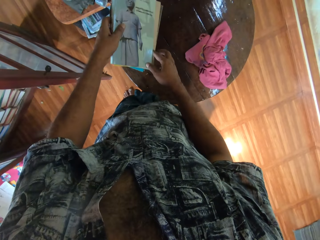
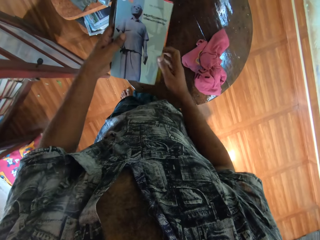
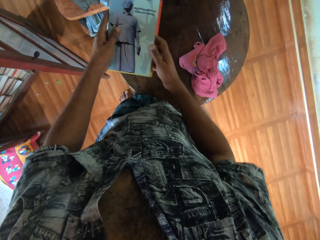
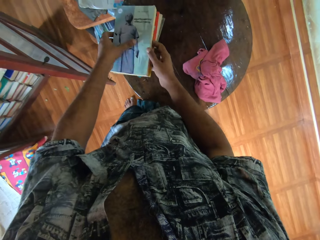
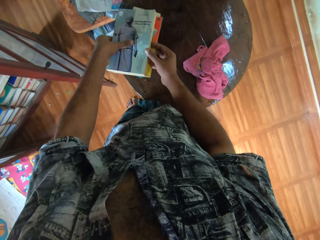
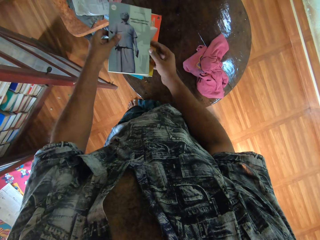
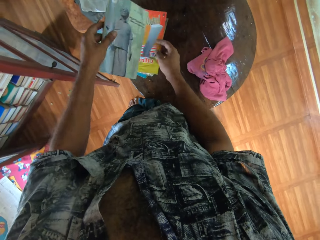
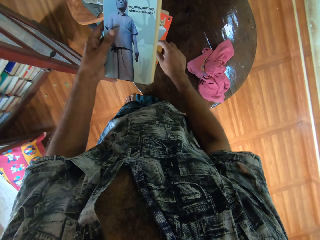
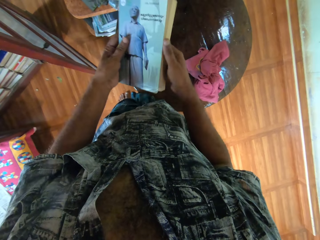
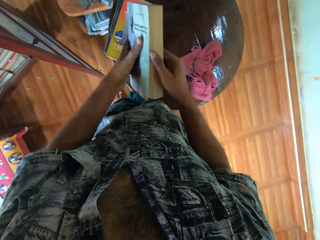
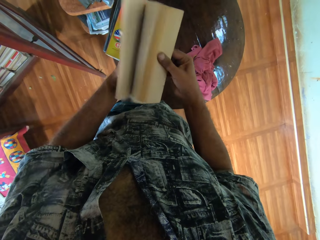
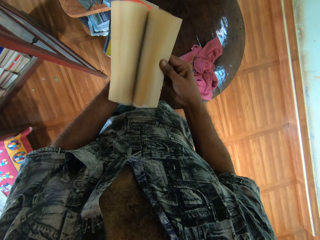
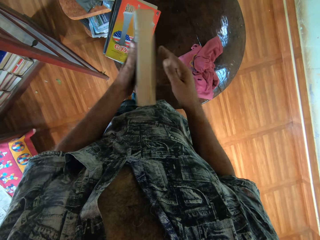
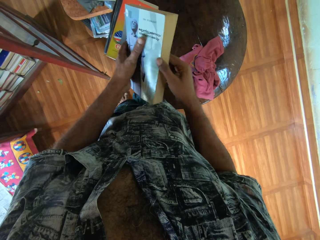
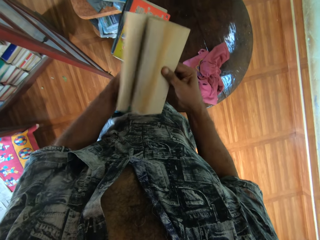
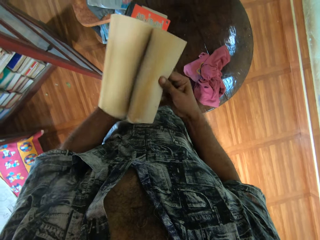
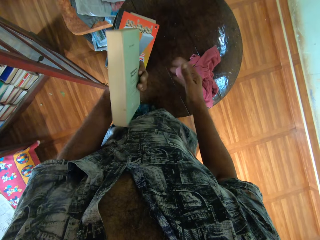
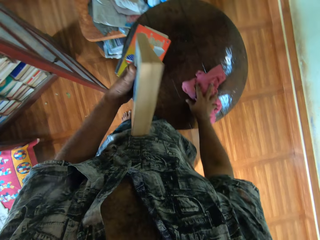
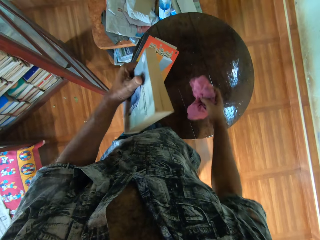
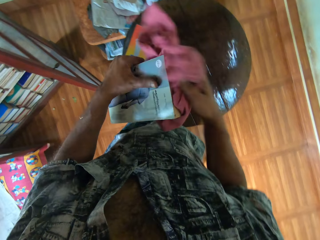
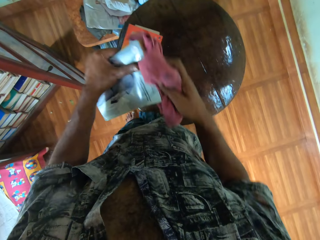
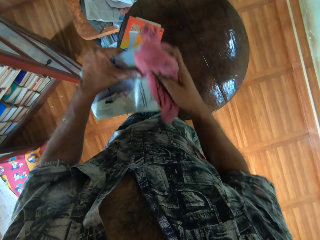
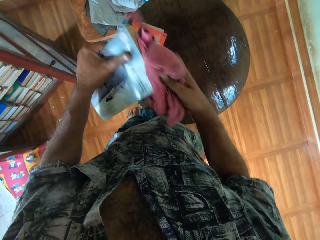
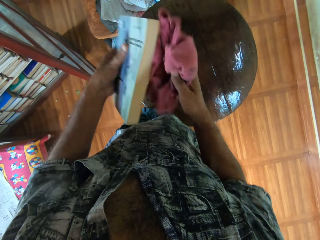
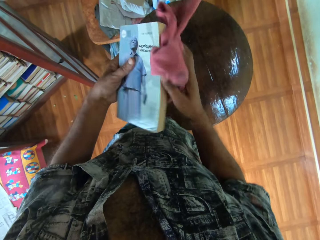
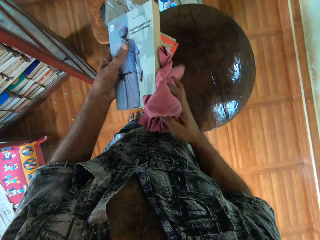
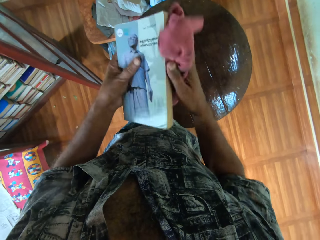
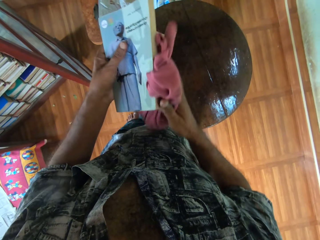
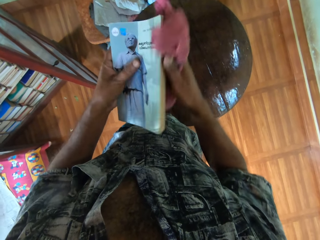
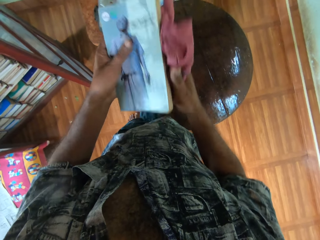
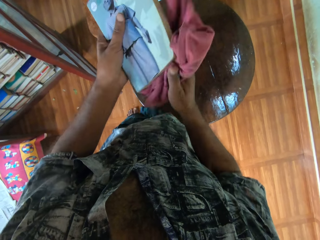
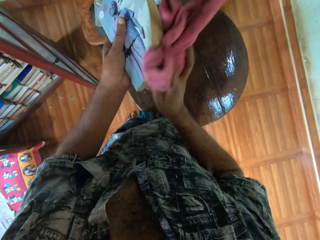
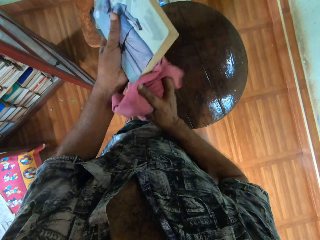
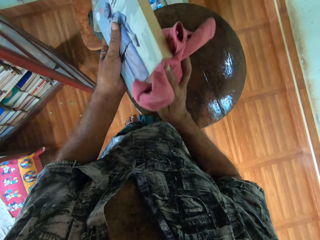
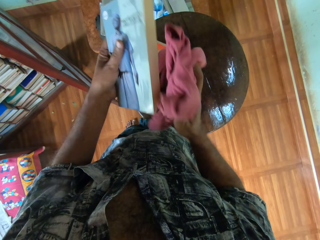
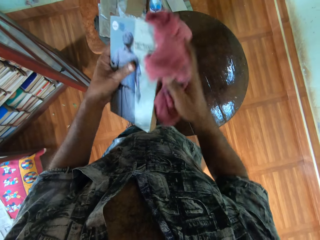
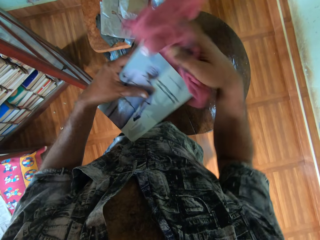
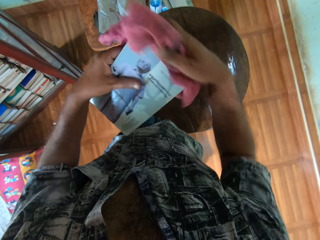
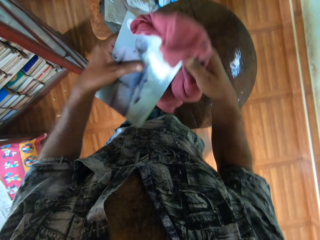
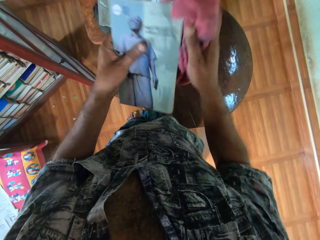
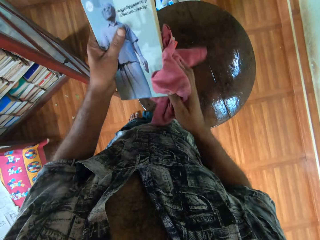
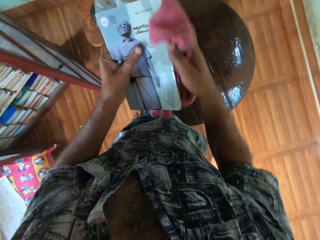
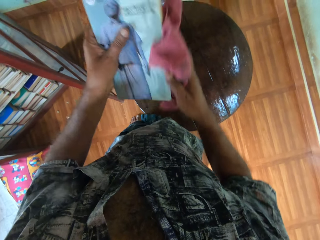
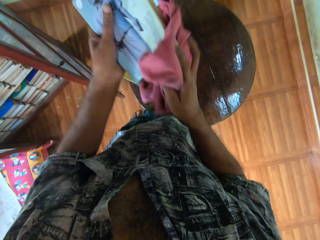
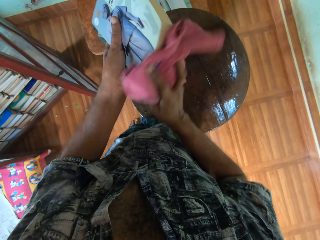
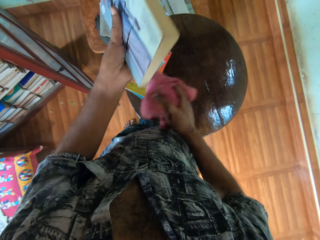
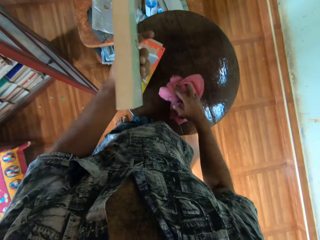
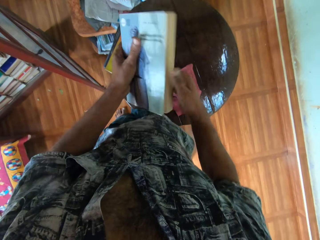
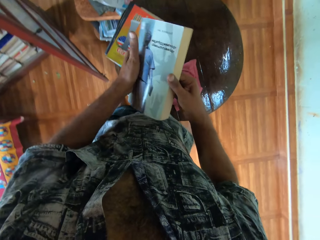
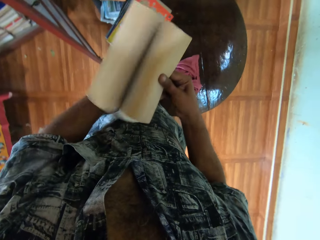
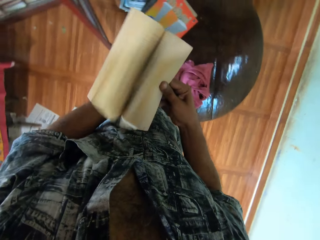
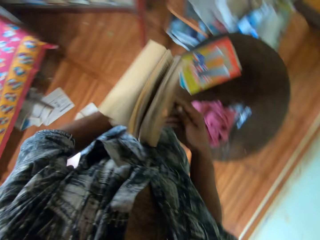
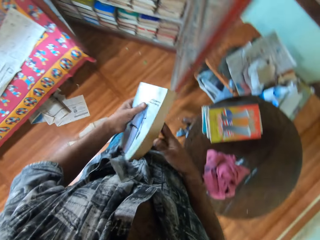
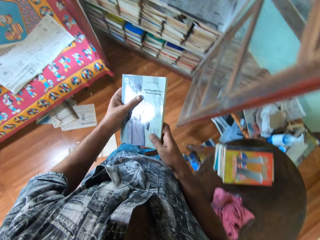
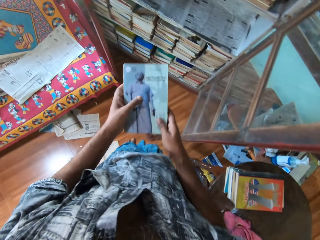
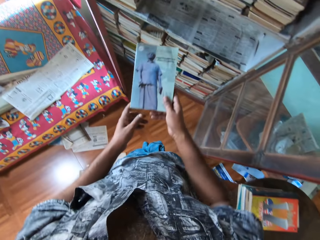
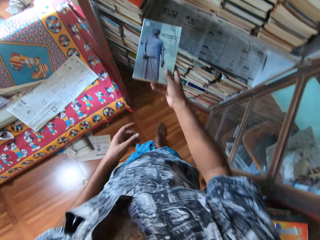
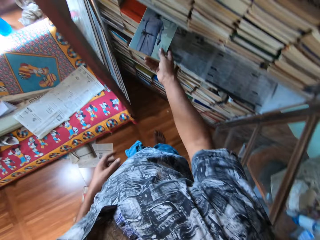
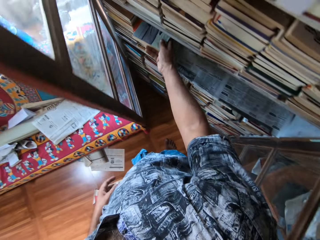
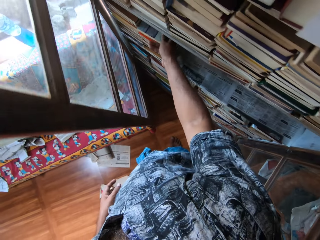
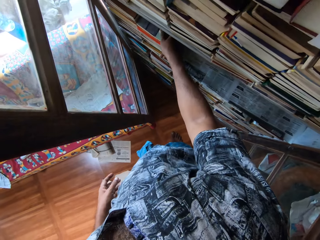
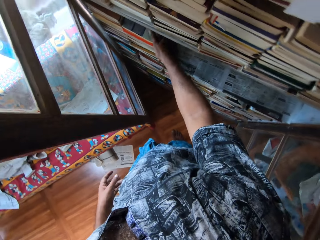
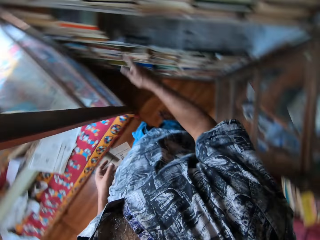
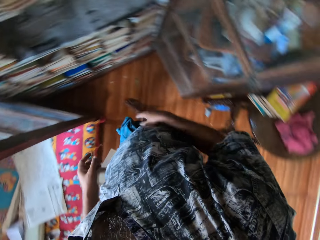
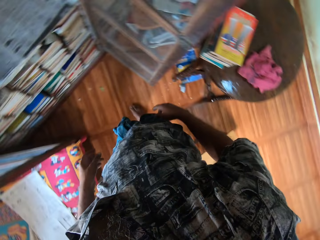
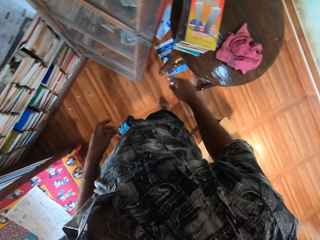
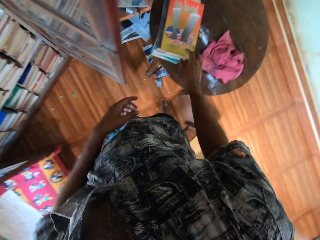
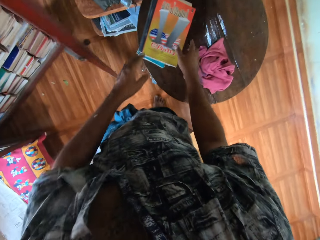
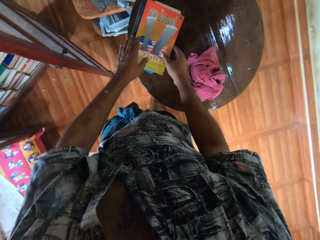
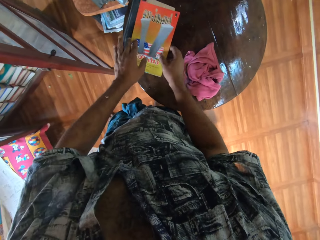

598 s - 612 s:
The camera wearer takes a book. They peruse the book. They grab the towel. They wipe the book with a cloth. They drop the towel on a table. They peruse the book. They put the book on a shelf.

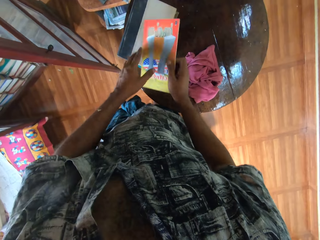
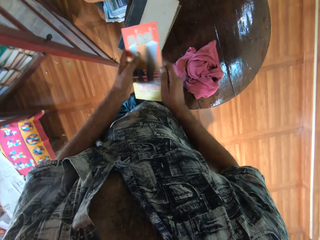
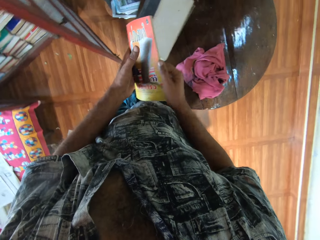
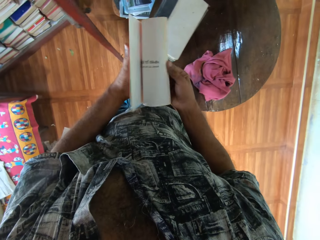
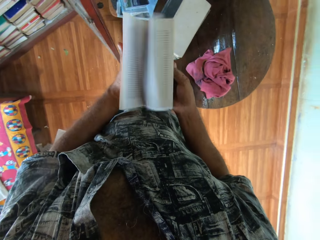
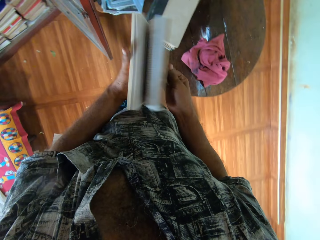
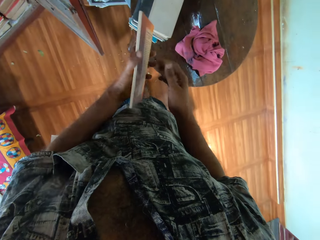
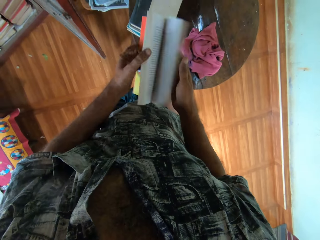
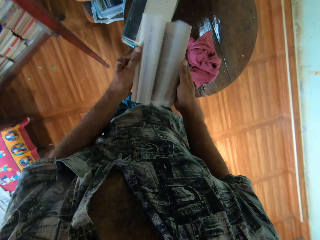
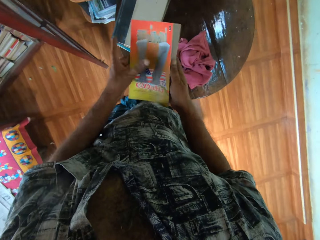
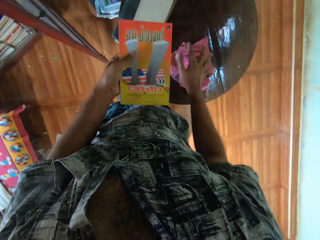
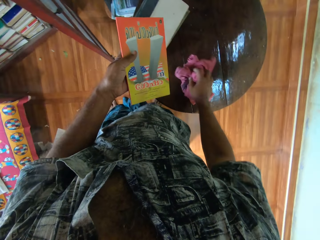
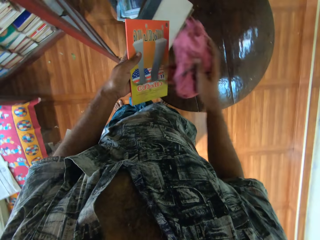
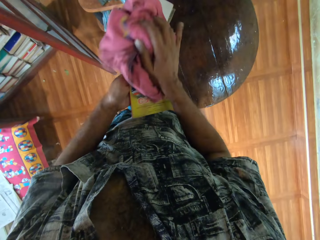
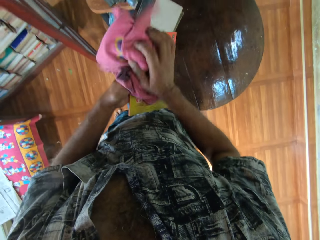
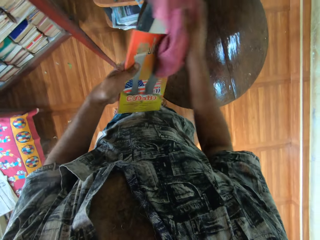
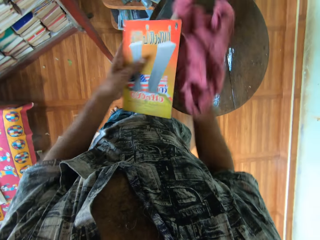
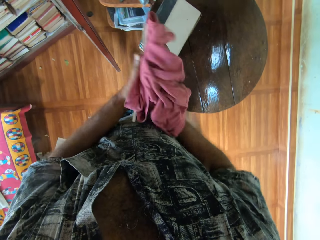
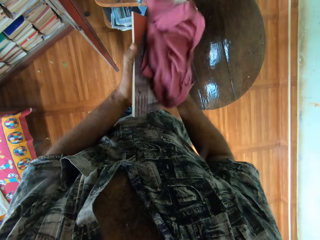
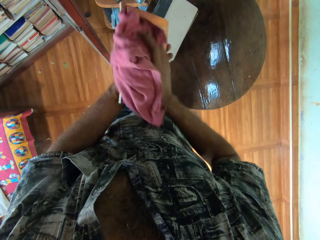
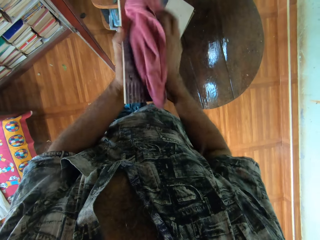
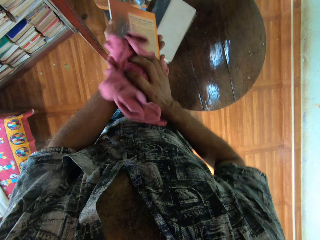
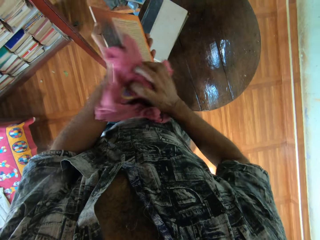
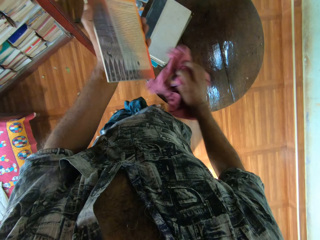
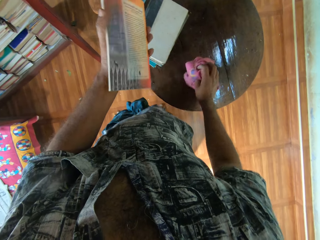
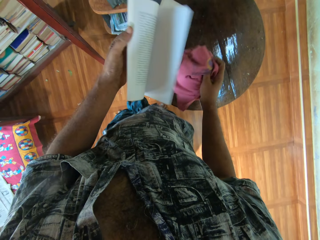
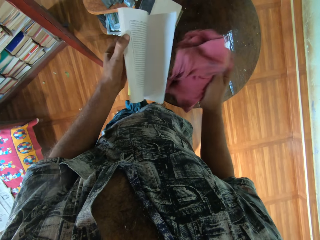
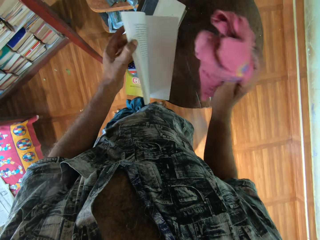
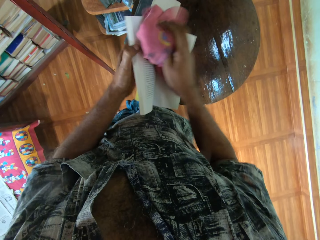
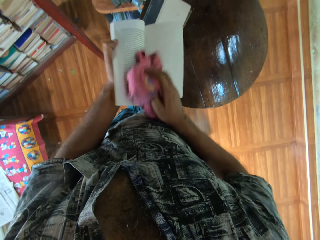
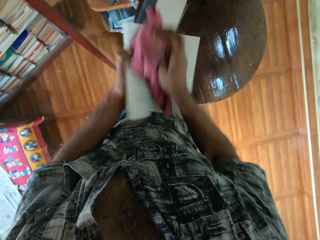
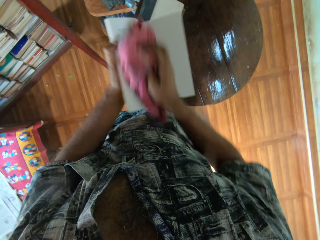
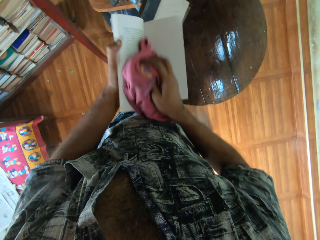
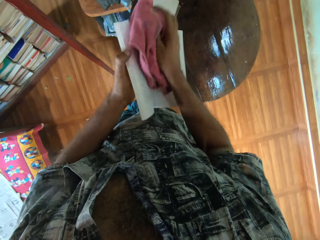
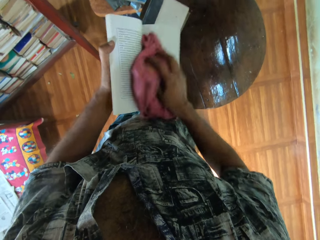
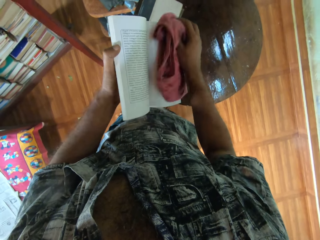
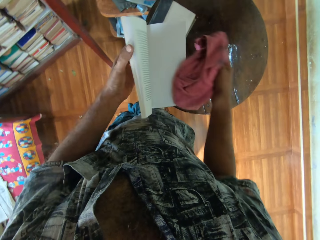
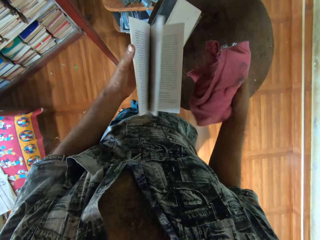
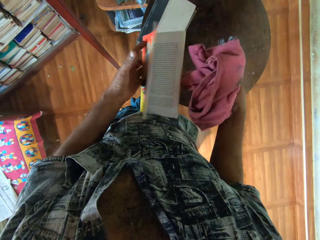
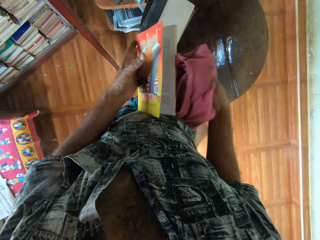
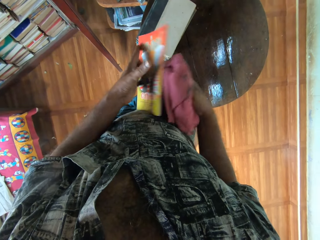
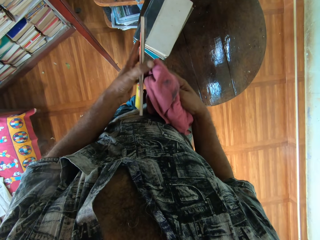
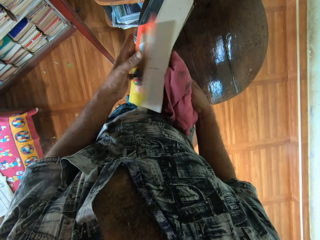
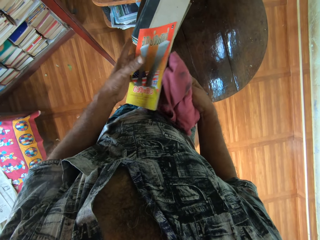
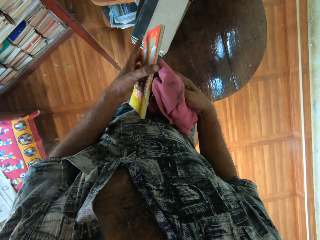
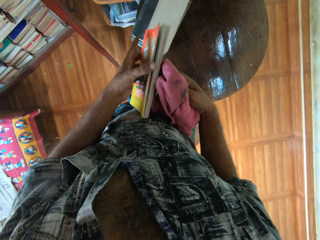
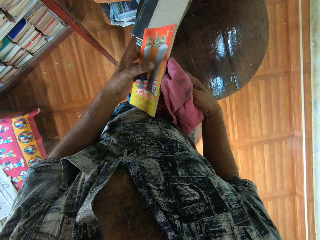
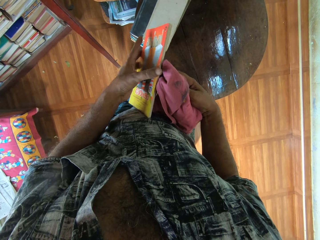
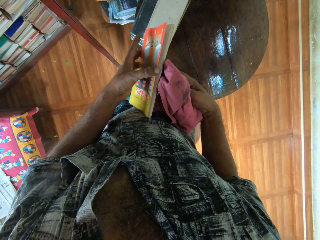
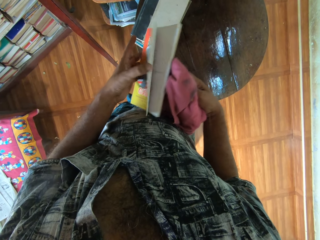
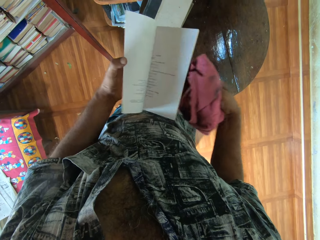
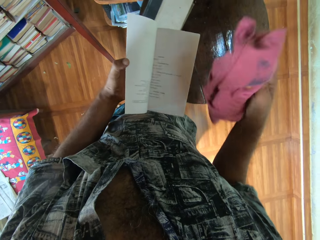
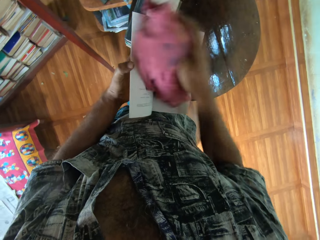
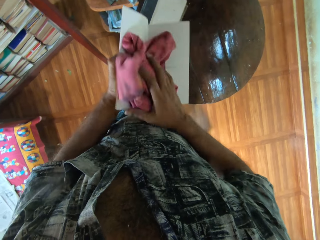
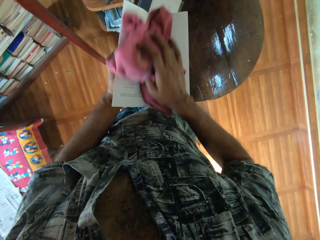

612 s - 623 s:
The camera wearer takes a book. They open the book. They peruse the book. They wipe the book with a cloth. They pick up a towel.
